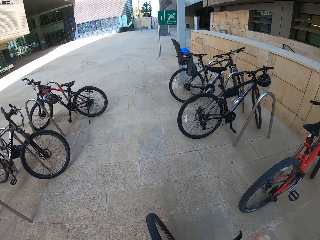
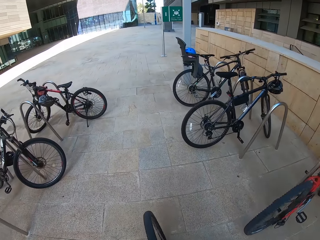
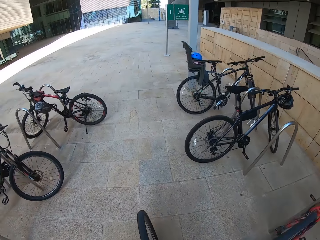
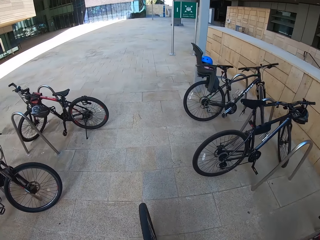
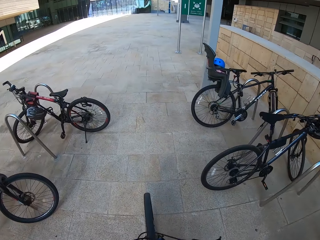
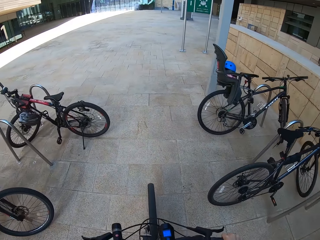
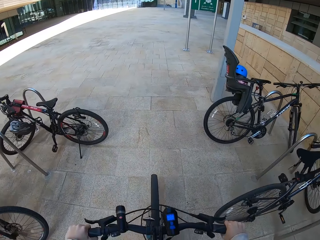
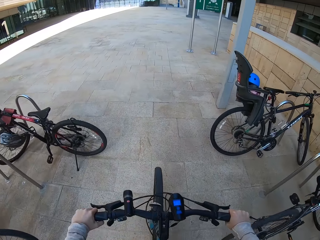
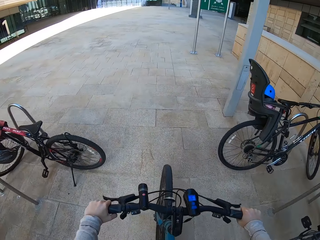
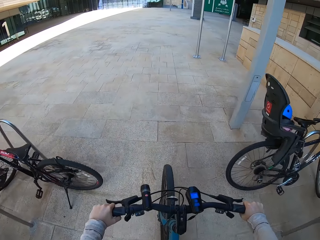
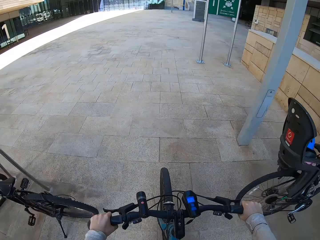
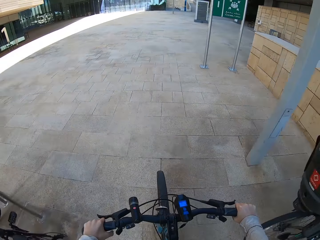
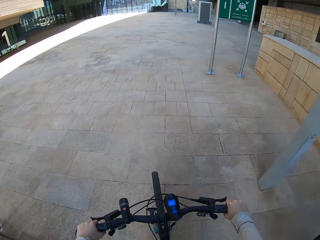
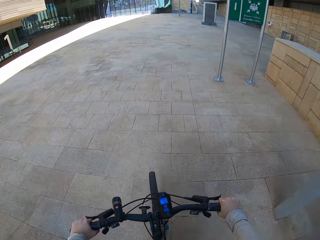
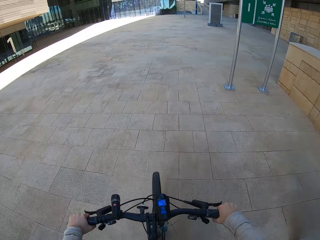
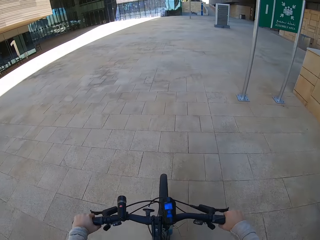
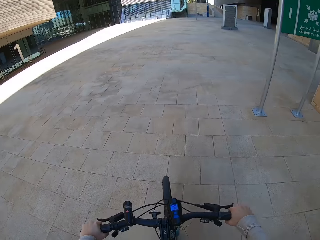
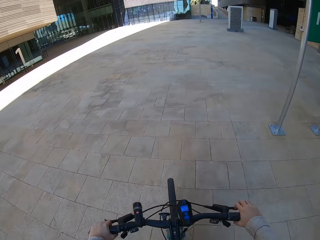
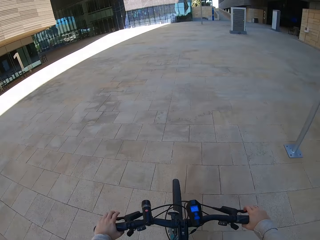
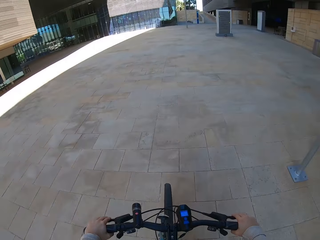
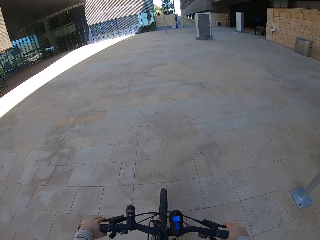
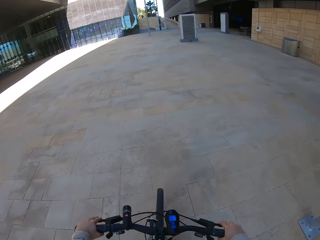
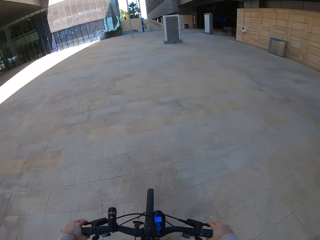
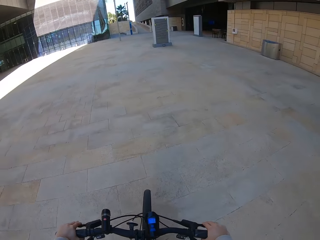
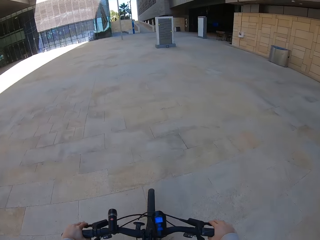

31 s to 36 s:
The camera wearer rides the bicycle.

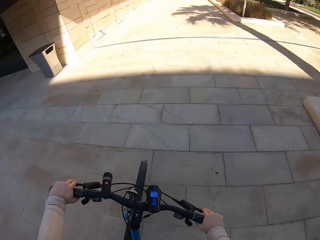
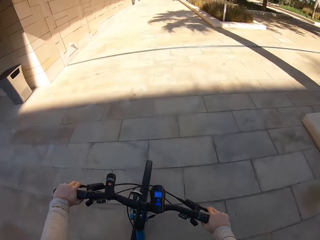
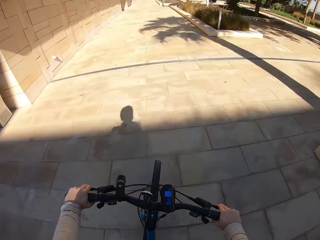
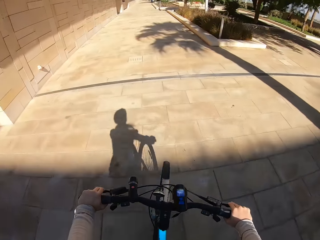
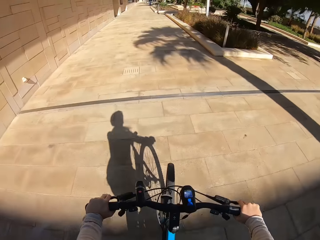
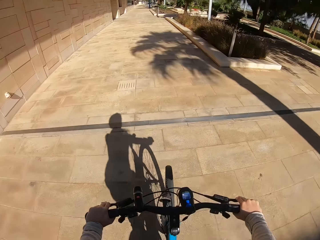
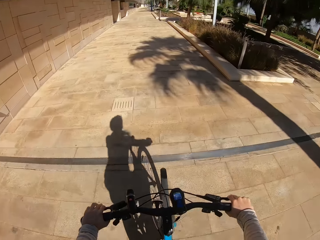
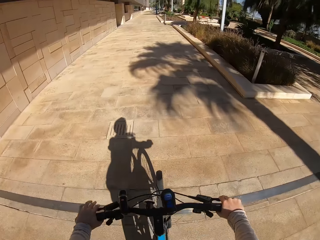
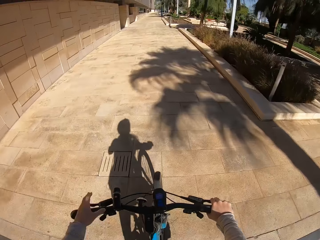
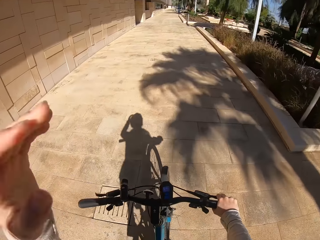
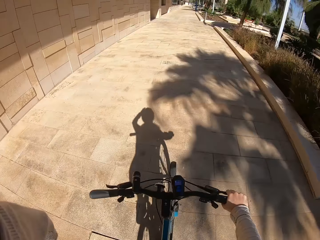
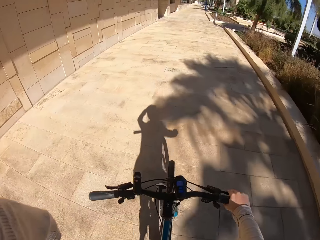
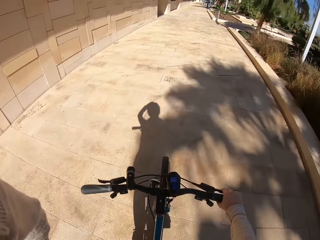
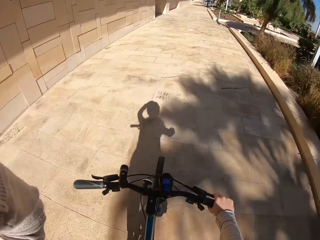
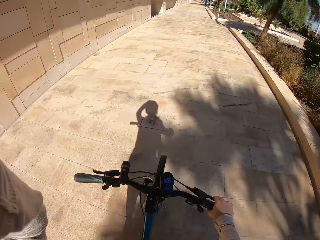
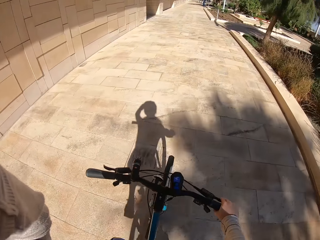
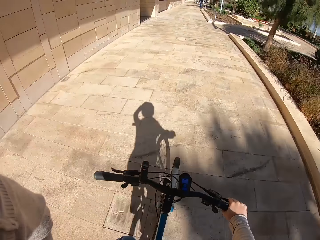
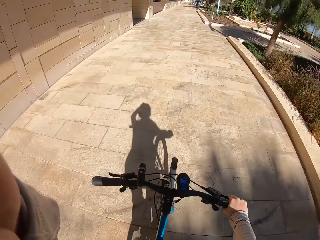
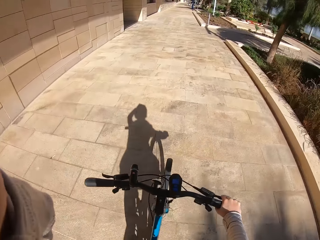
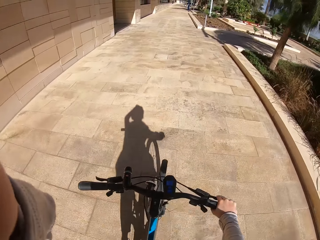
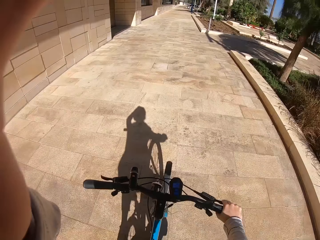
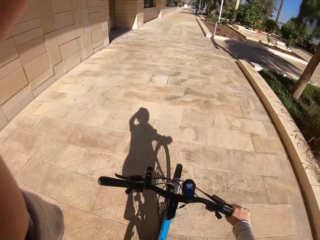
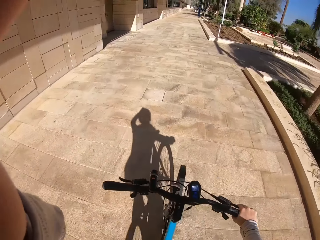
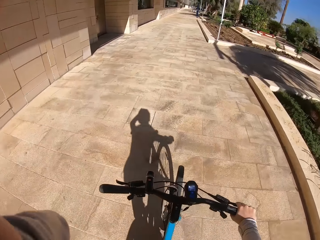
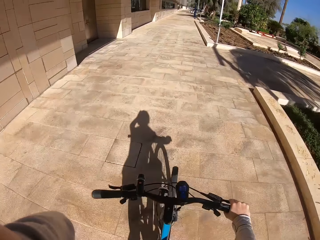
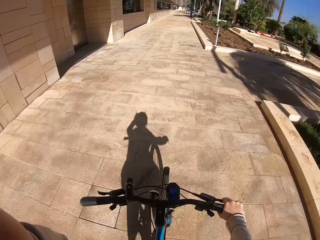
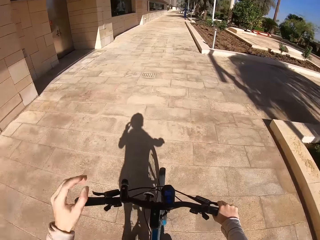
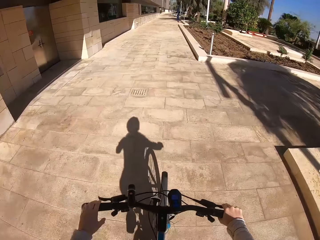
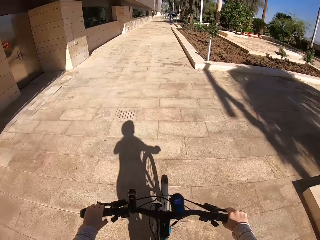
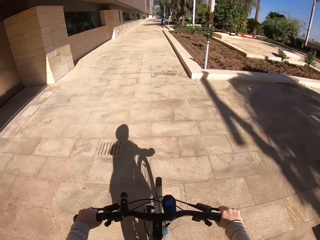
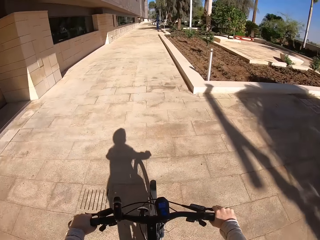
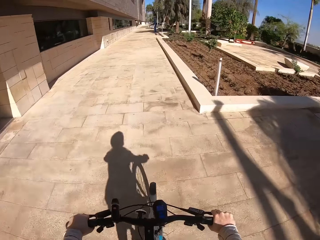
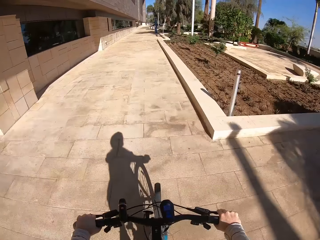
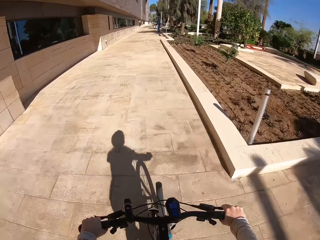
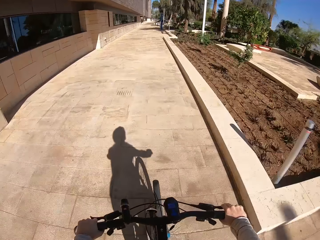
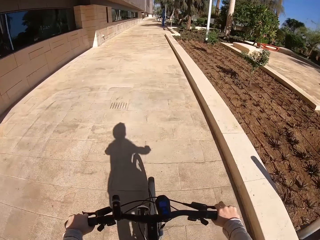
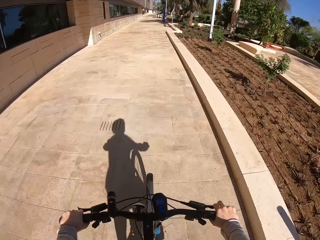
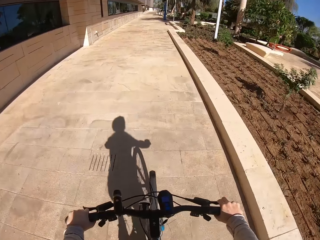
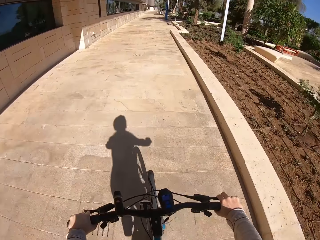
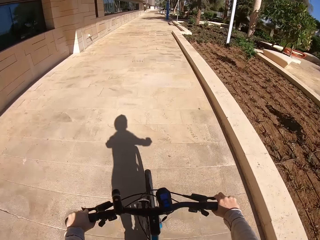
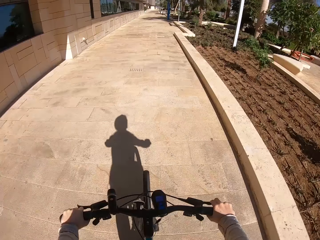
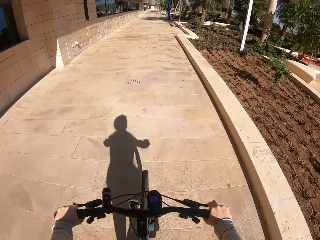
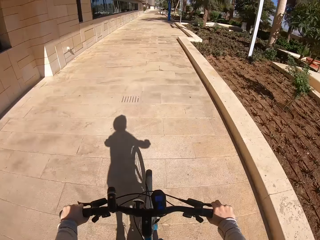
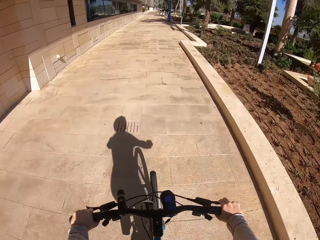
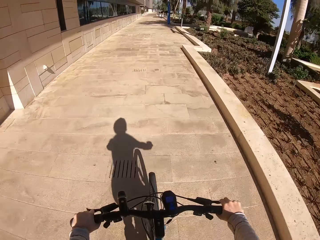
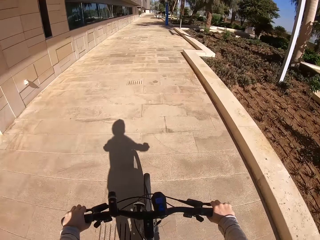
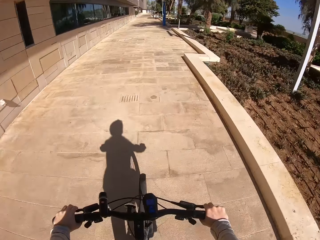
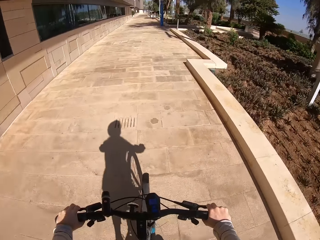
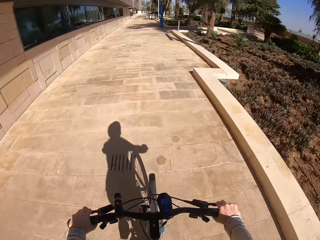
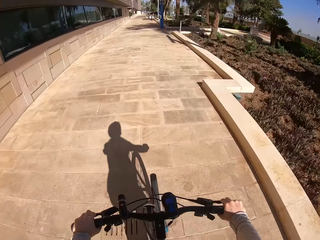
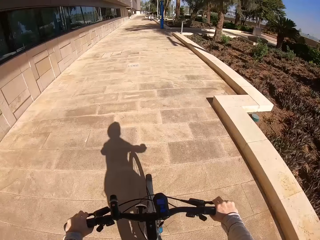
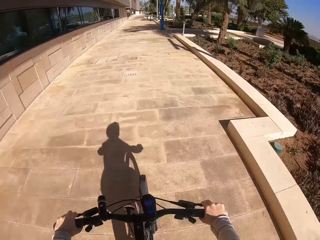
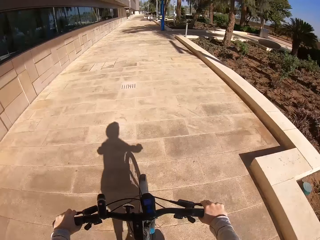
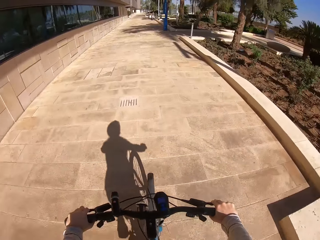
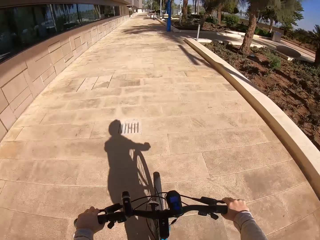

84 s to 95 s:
The camera wearer adjusts the camera. They touch the camera with the left hand. They ride the bicycle. They put the left hand on the bicycle handle.

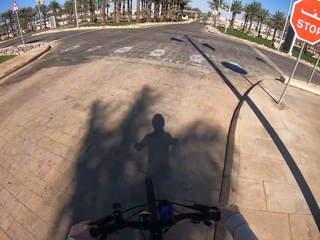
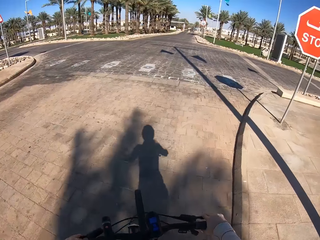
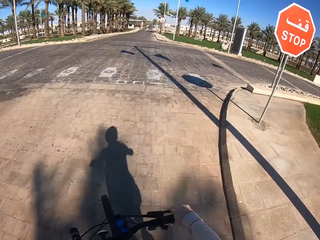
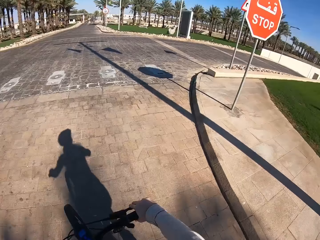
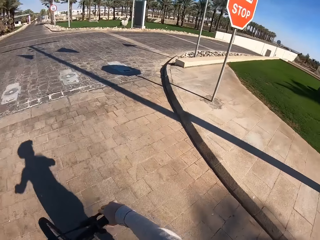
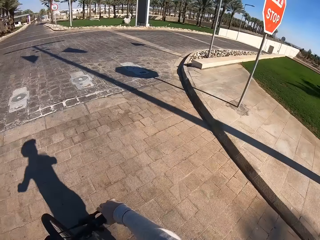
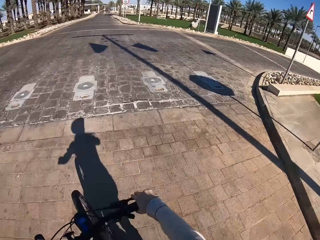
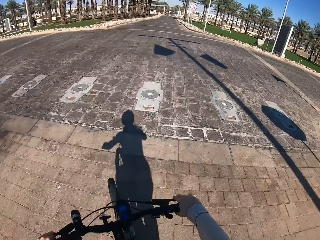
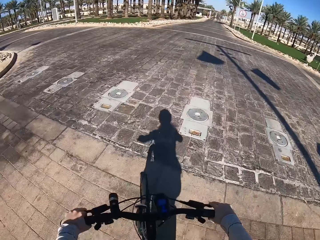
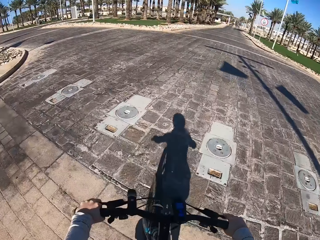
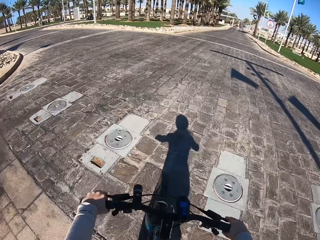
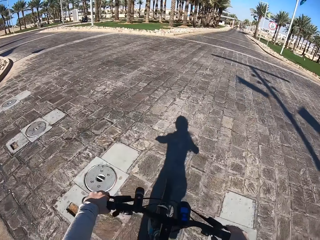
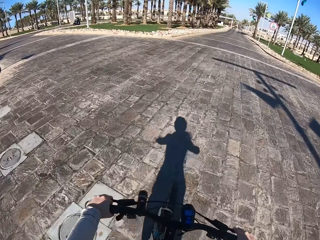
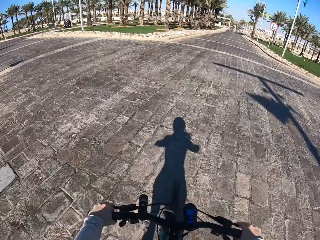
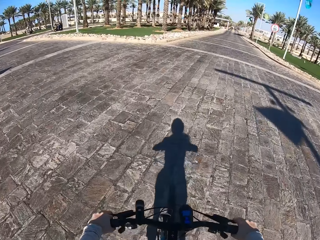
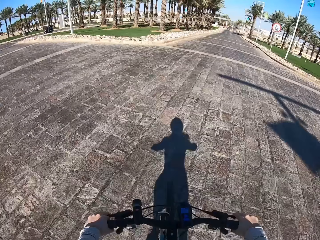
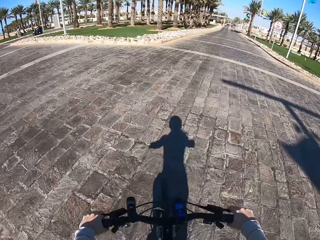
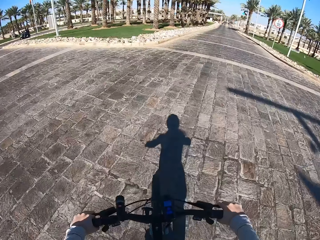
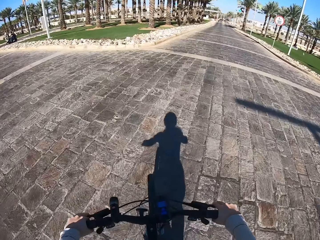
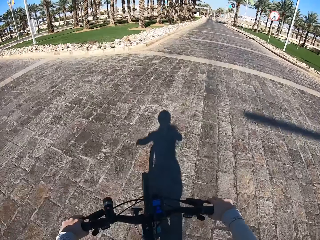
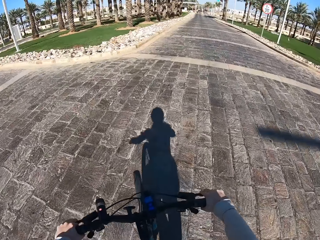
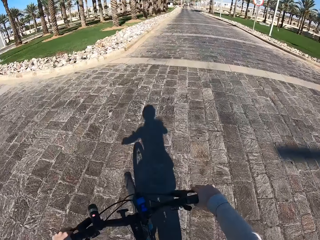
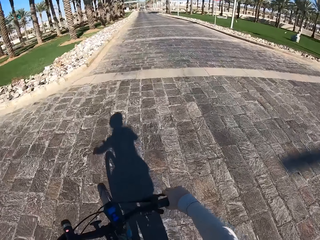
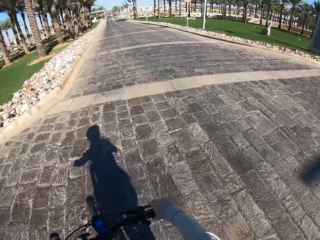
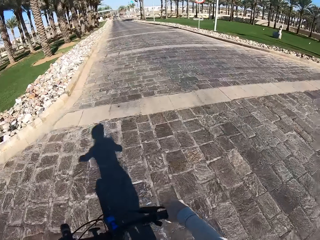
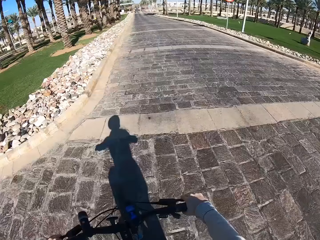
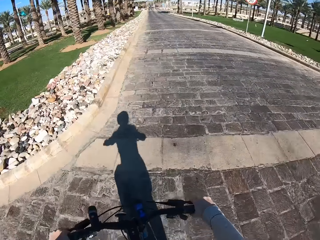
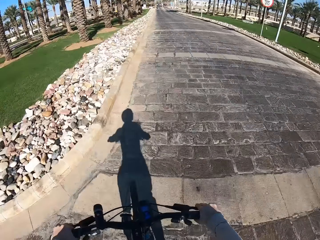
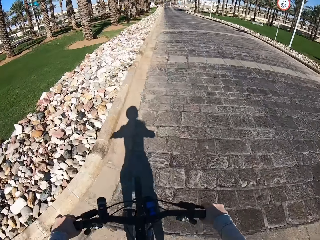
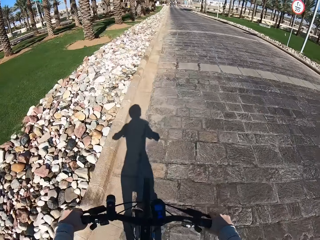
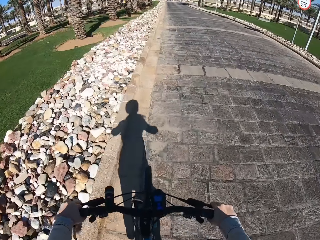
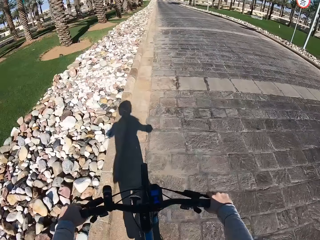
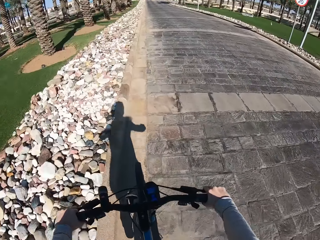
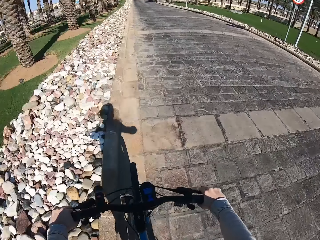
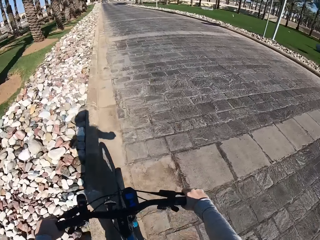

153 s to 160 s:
The camera wearer crosses the road. They ride on the street road.
